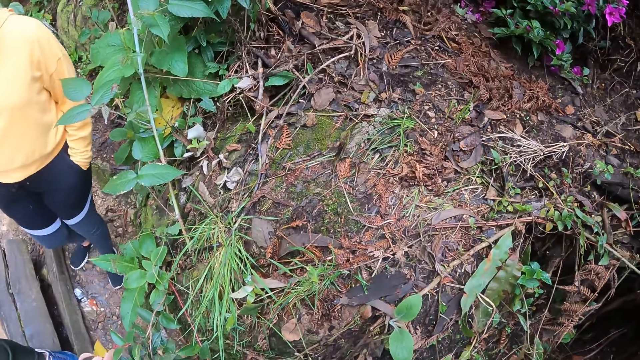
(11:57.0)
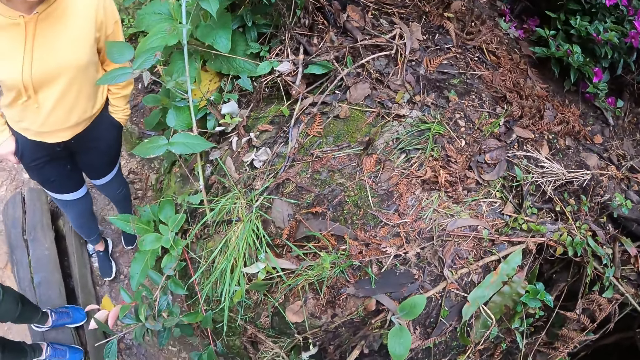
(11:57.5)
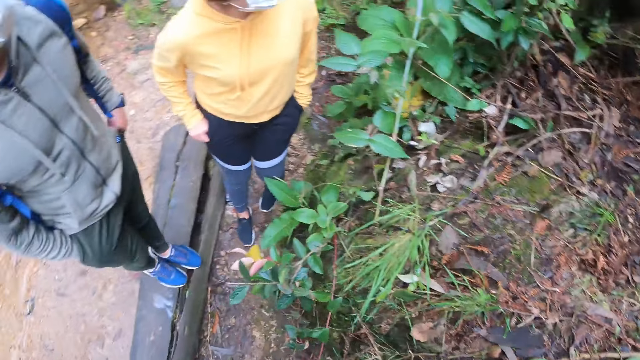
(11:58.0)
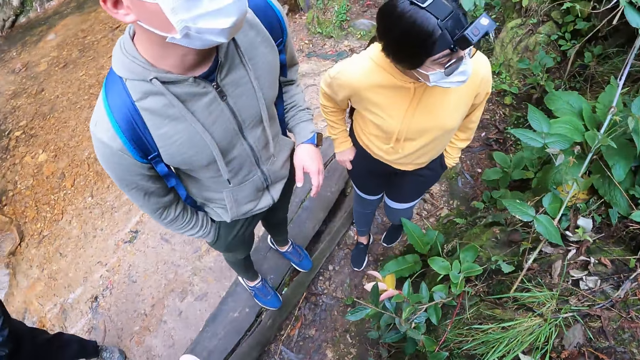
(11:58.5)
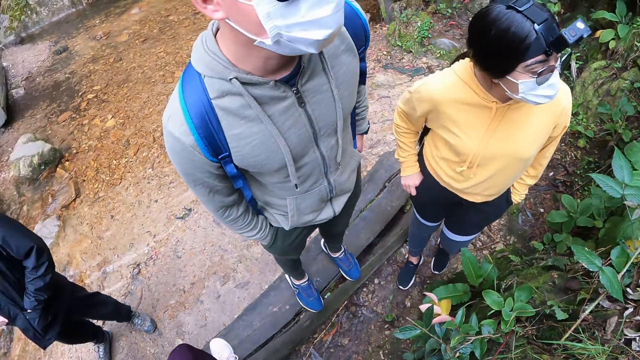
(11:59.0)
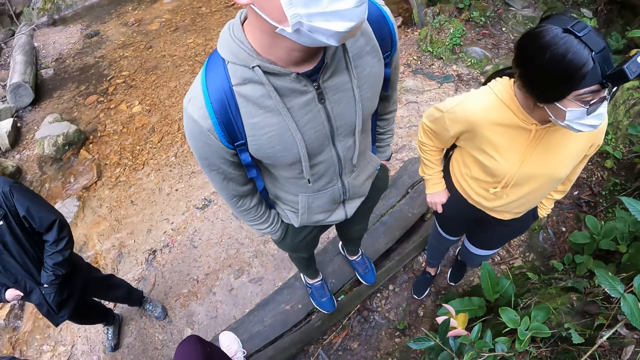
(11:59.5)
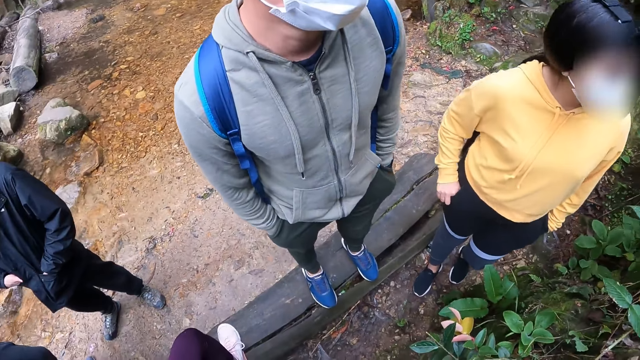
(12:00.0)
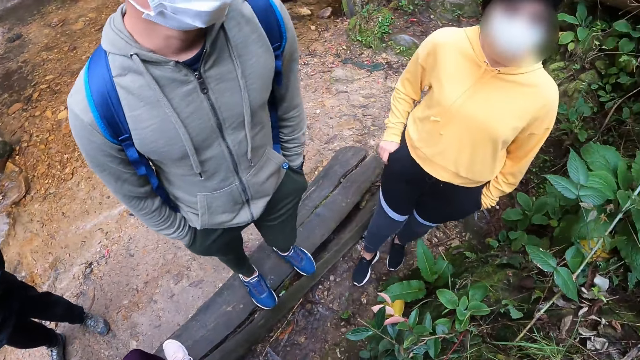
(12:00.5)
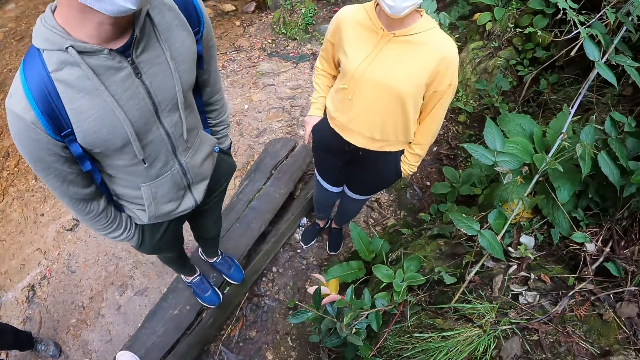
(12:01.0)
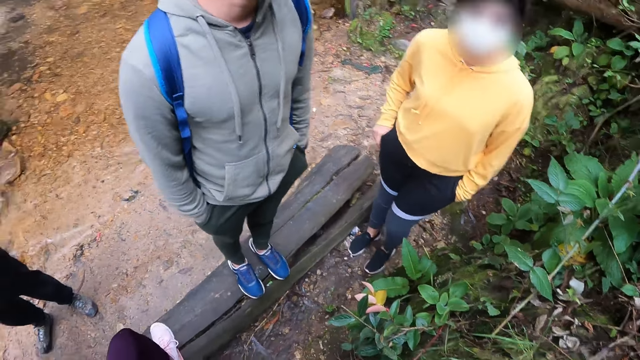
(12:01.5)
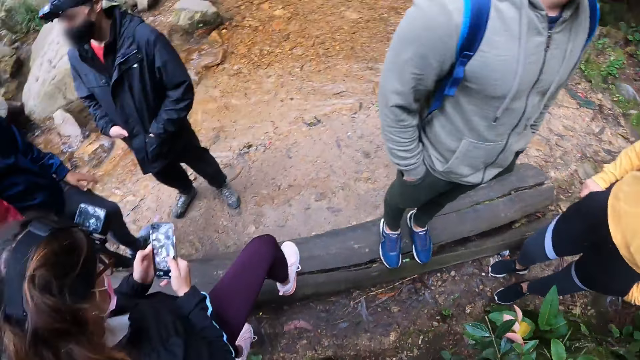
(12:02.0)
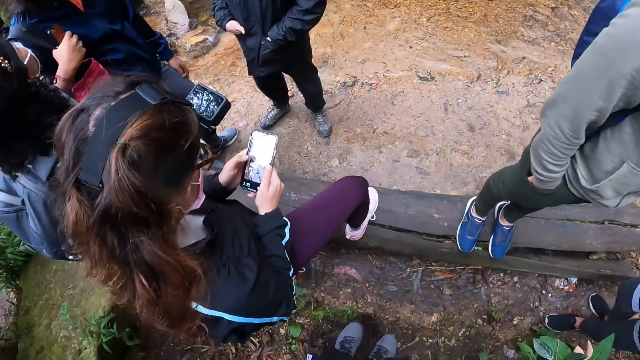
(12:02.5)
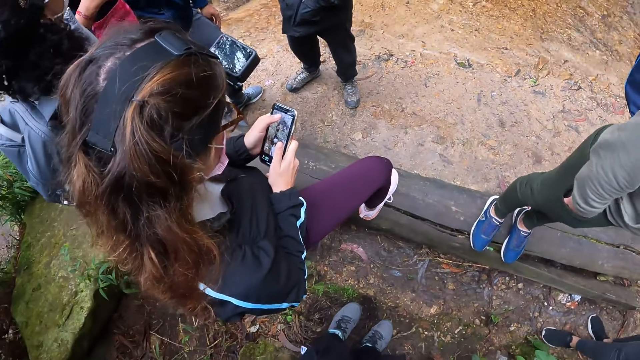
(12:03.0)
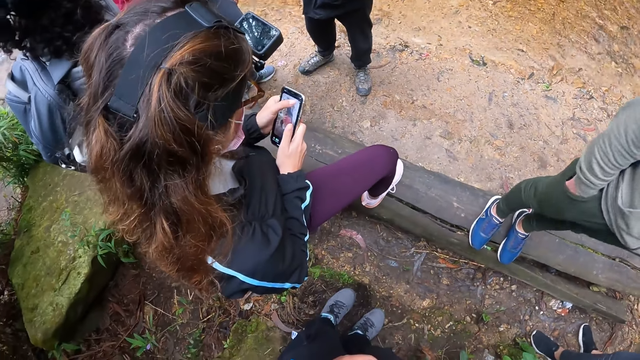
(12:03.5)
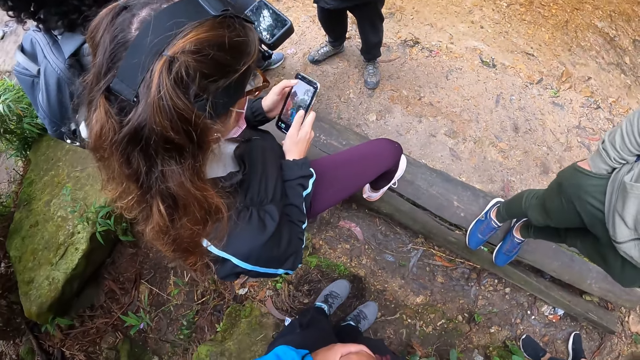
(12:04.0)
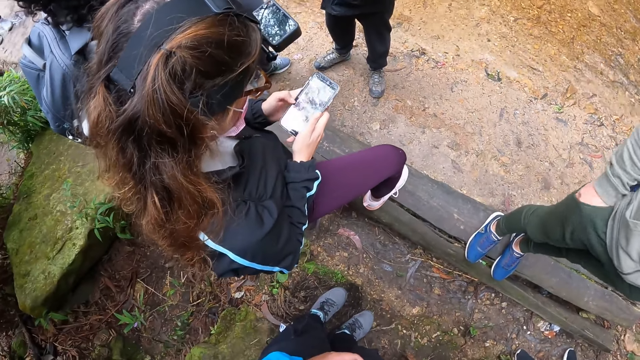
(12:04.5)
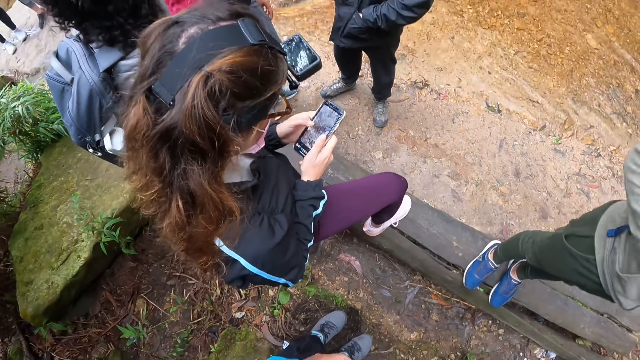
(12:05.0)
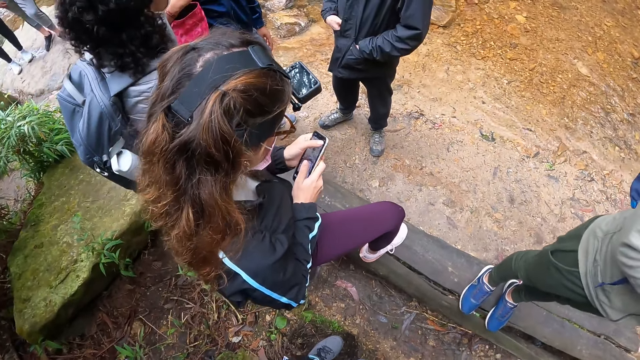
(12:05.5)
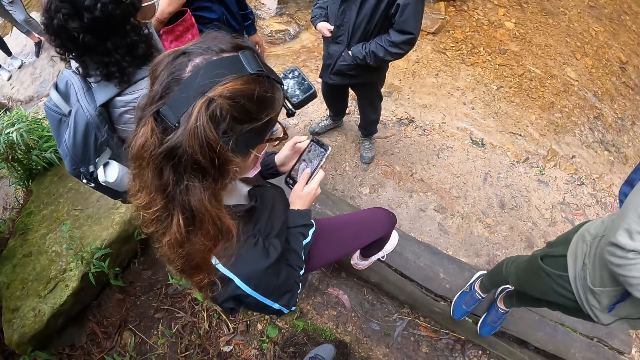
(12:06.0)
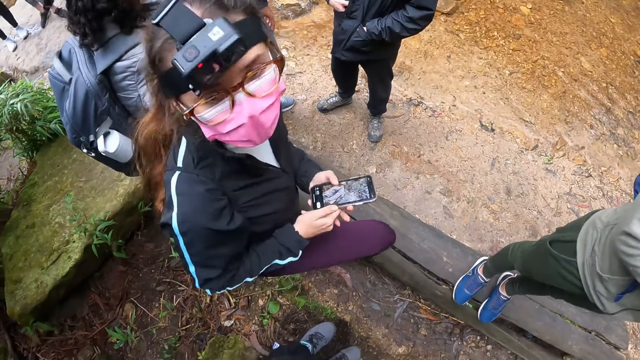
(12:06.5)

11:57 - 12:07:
The camera wearer lowers her hand. A woman operates the phone with her hands. A man pulls a phone from his trouser pocket with his right hand. The camera wearer touches her face with her right hand.

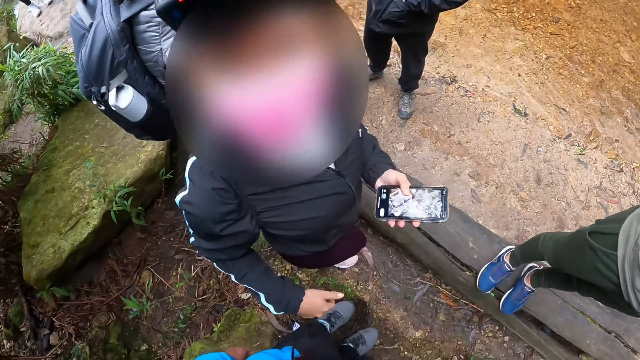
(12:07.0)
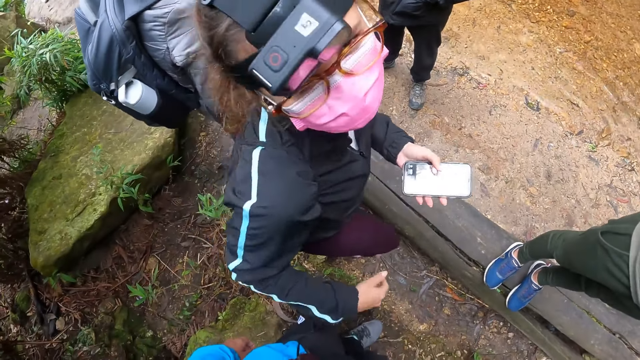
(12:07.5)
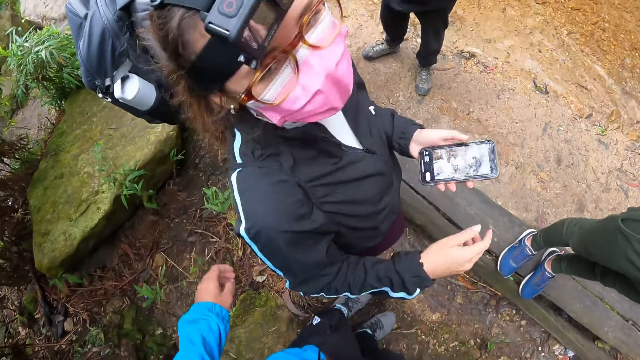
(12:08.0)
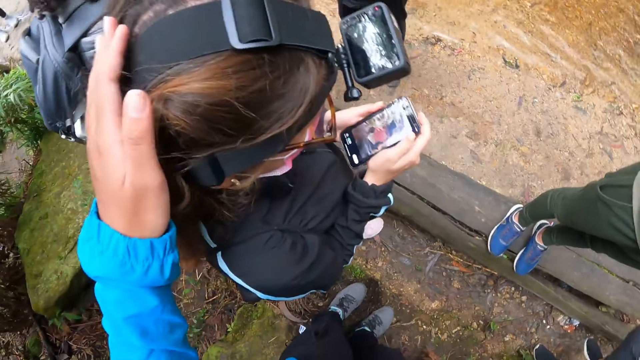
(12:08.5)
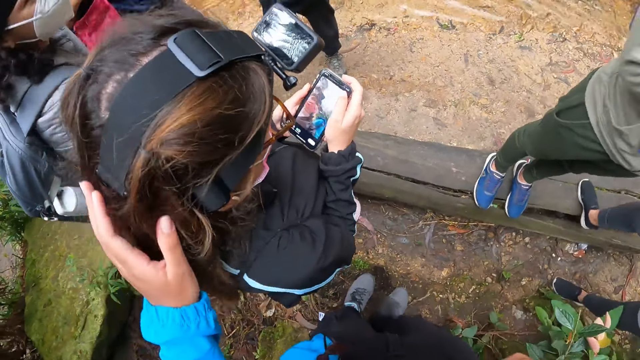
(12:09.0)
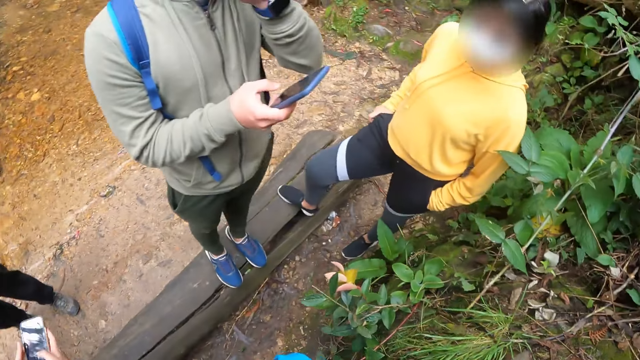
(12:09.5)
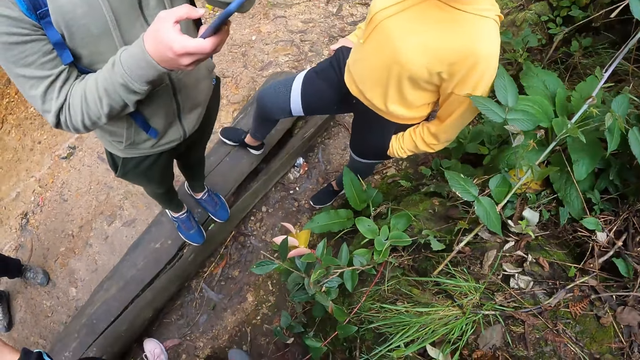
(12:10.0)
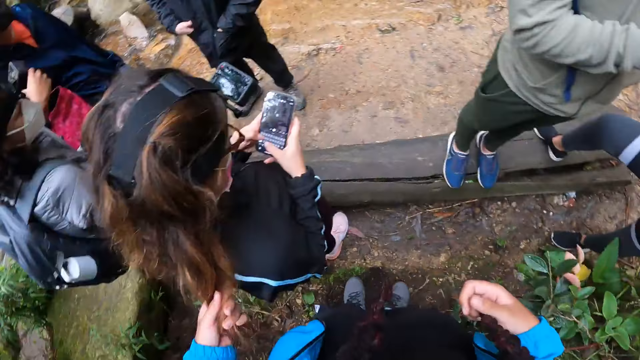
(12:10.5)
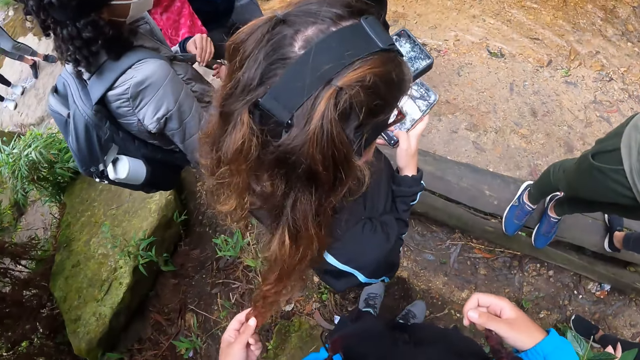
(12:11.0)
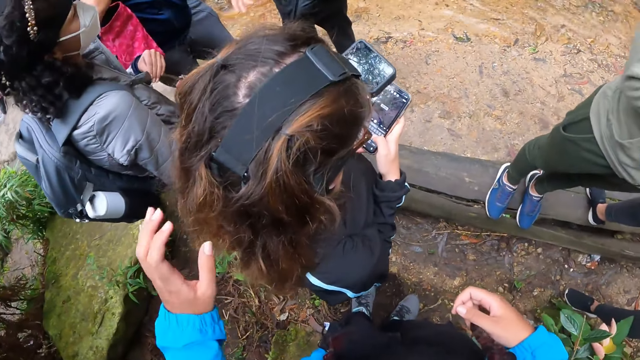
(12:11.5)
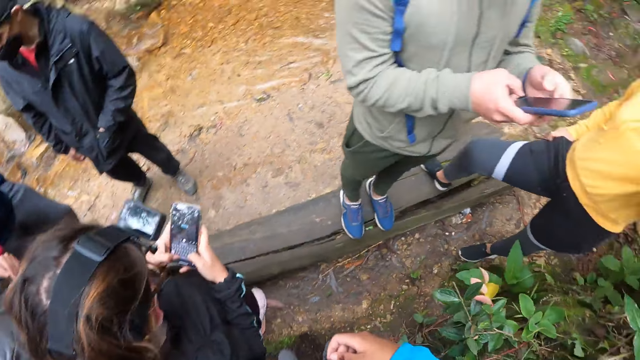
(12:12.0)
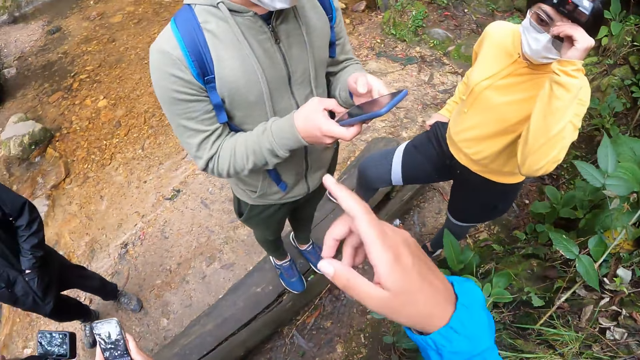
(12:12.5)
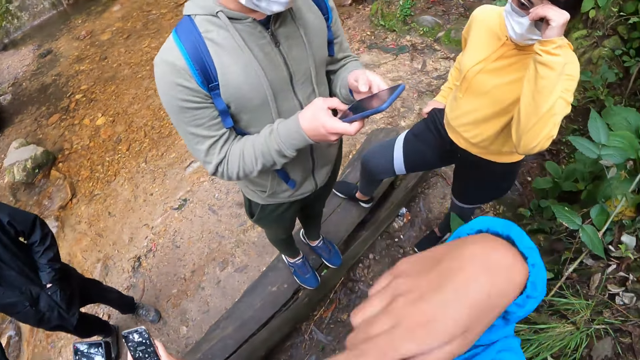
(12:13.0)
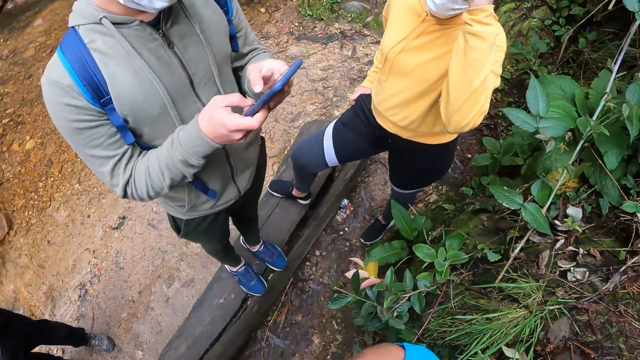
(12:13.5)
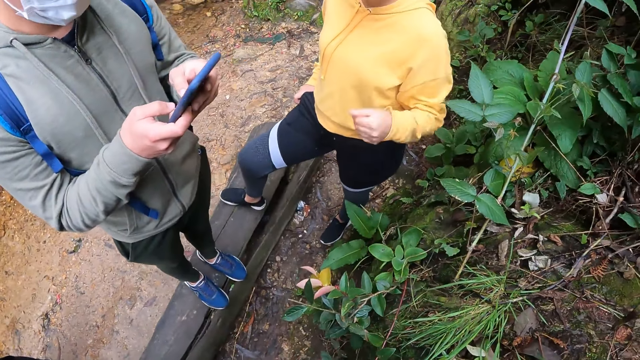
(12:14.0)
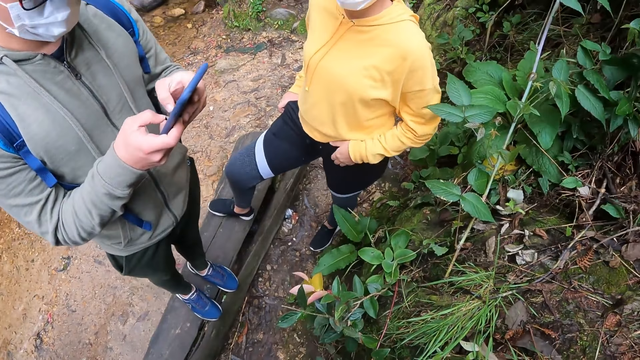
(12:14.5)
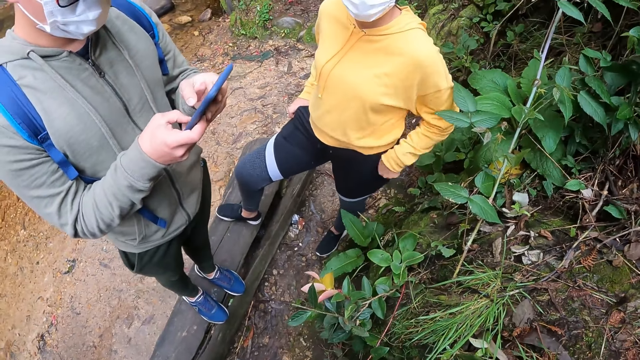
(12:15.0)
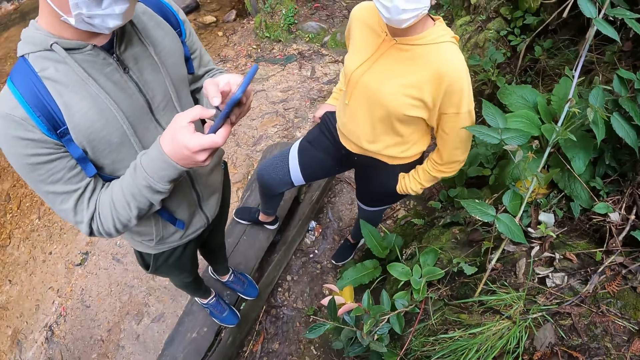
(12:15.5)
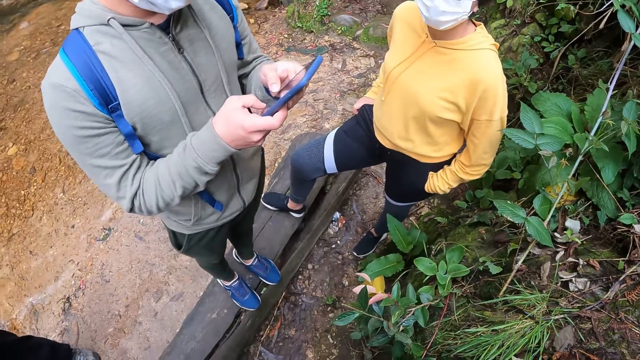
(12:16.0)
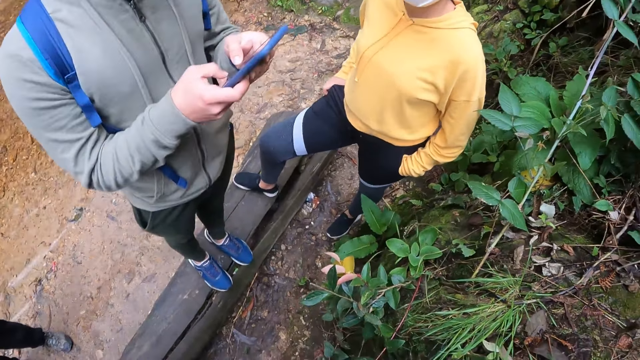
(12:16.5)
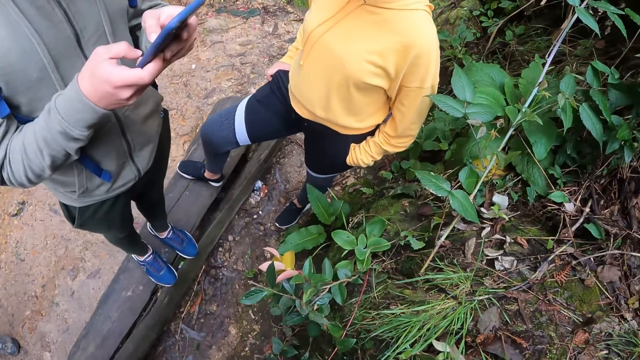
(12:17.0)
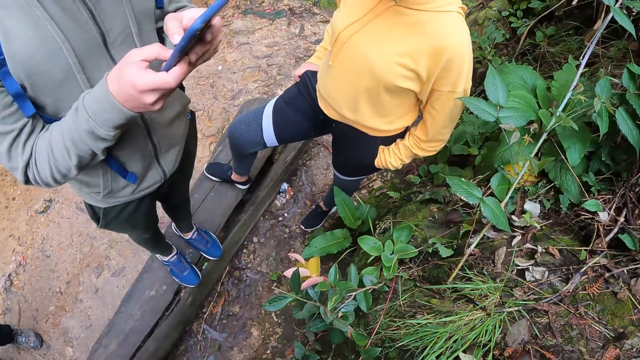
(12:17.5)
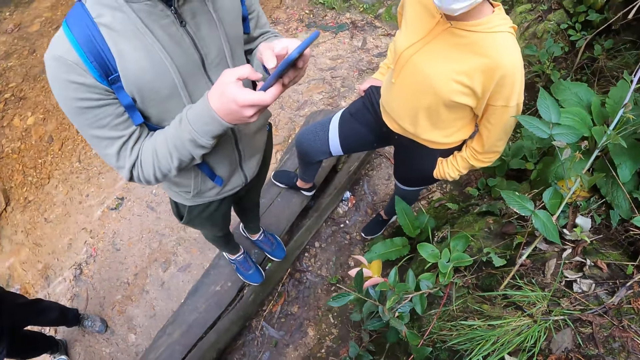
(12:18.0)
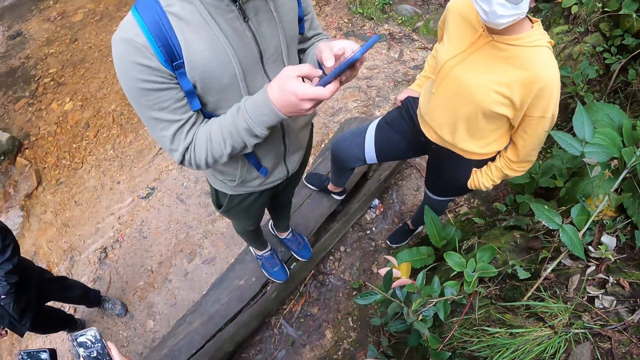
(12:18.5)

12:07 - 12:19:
A woman looks at the camera wearer. The camera wearer pats the head of the woman with her left hand. A man operates the phone with his right hand. The camera wearer grooms the hair of the woman with her left hand. The man operates the phone with his hands. Another woman touches her face with her left hand. The camera wearer points at something. She lowers her hand. The other woman lowers her hand and puts her hand in the pocket.
